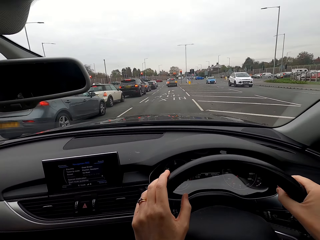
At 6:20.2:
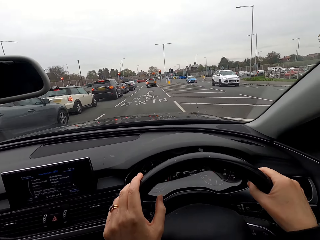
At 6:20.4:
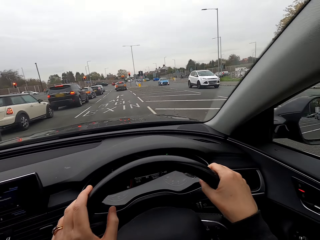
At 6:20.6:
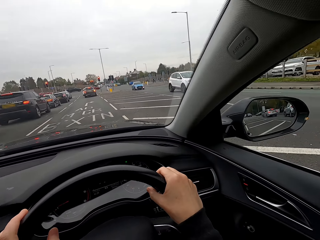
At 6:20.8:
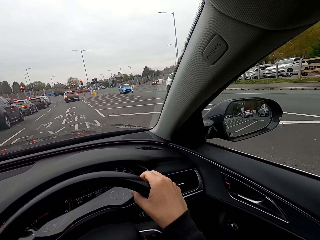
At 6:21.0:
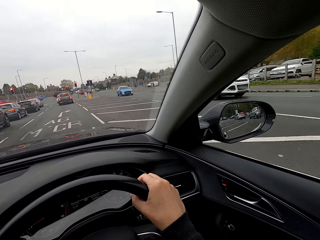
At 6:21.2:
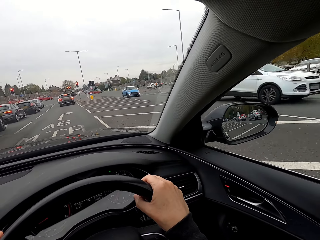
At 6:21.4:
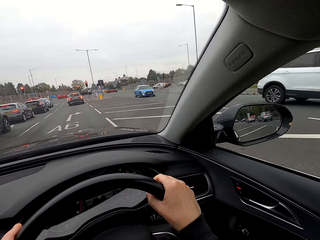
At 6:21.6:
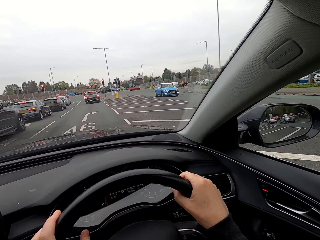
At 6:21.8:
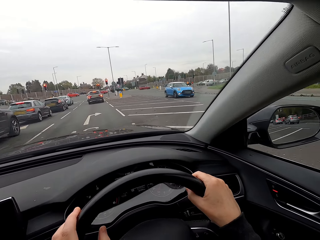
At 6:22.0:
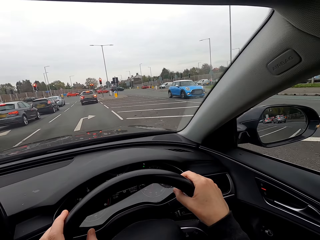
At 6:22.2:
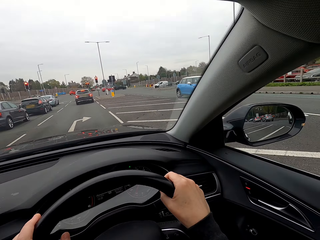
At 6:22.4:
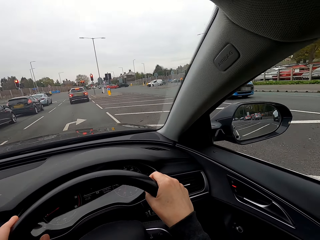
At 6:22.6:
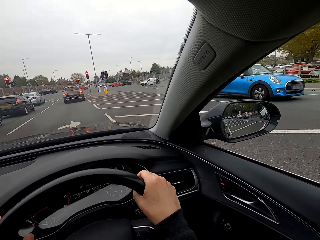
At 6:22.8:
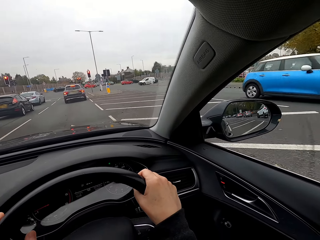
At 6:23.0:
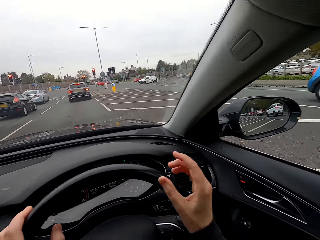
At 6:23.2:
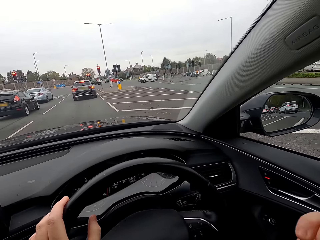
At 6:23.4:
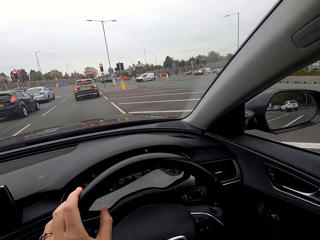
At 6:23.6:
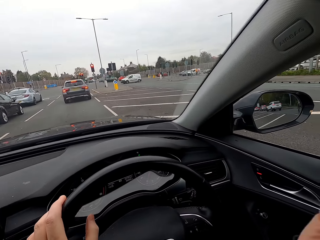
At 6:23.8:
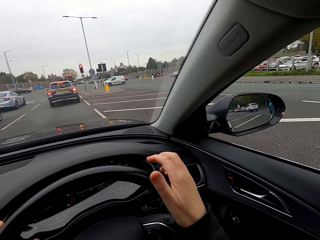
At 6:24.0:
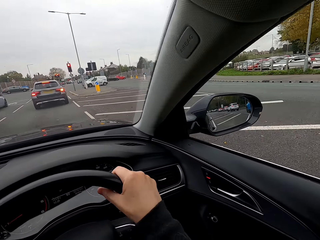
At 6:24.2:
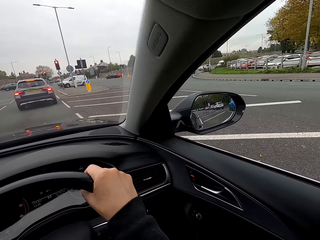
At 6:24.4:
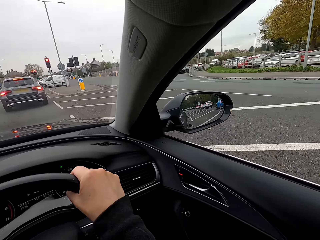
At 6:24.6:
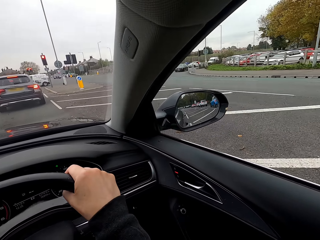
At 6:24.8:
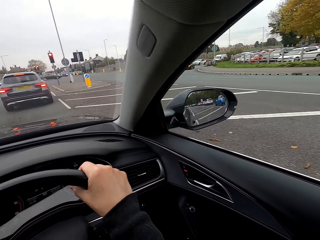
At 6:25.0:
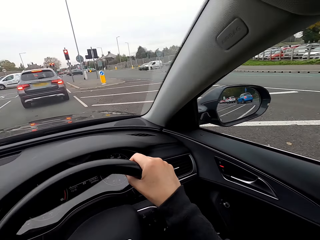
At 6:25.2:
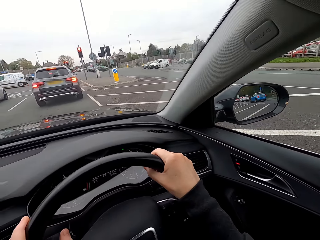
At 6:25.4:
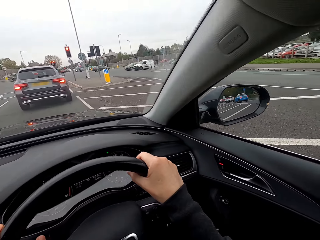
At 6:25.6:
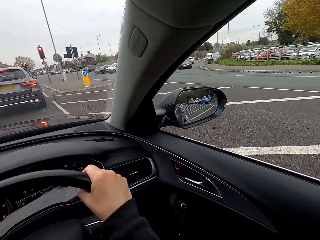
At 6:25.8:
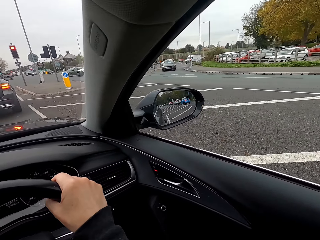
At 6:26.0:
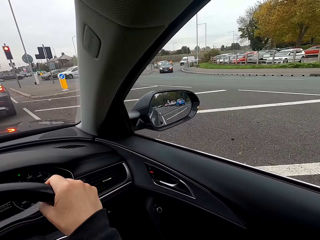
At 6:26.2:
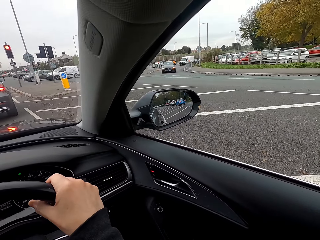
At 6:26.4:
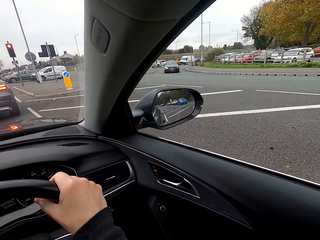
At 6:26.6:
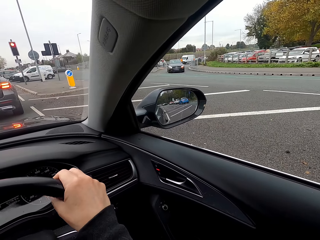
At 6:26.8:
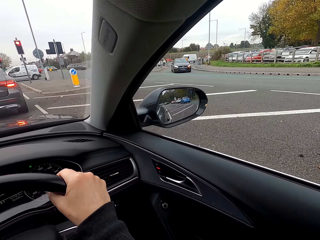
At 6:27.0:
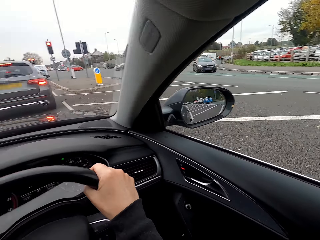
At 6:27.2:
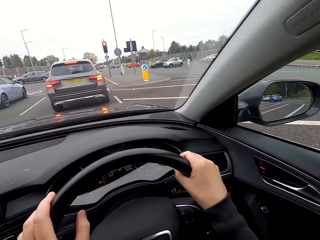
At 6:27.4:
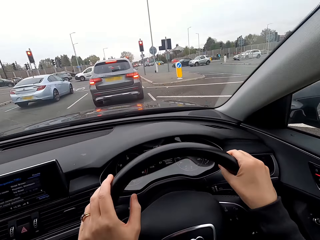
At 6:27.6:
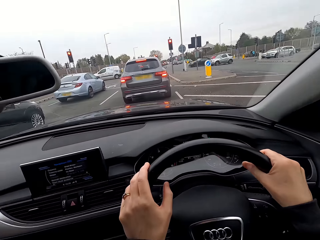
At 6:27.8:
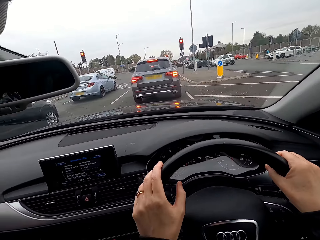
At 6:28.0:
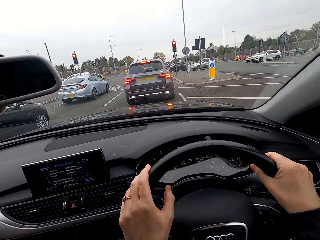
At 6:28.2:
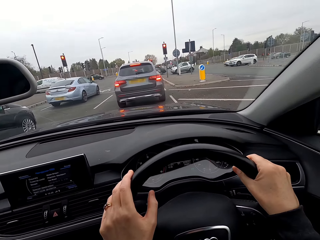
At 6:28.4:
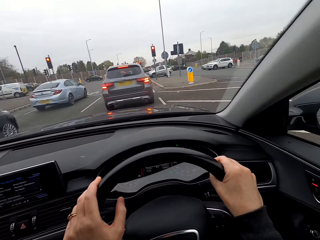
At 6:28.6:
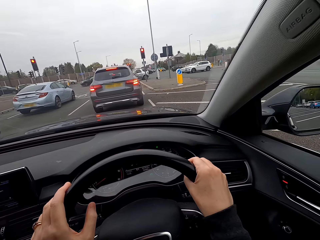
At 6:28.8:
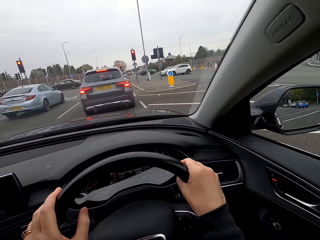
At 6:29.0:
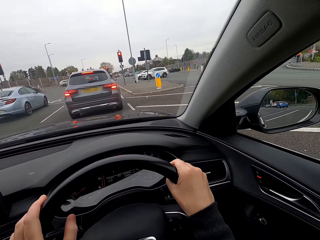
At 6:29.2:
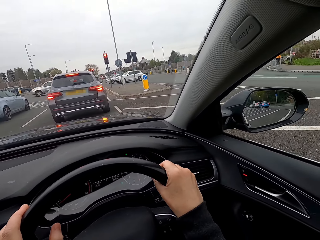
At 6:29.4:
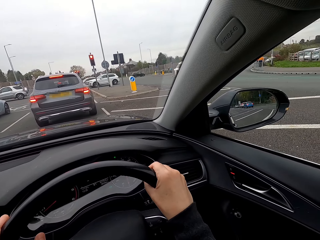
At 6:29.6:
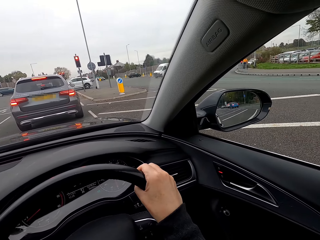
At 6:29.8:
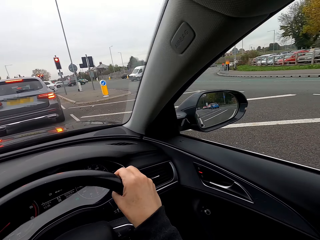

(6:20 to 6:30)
The camera wearer drives past a car. She drives past a car again. A car drives past the camera wearer. The camera wearer removes her right hand from the steering wheel. She places her right hand on the steering wheel.

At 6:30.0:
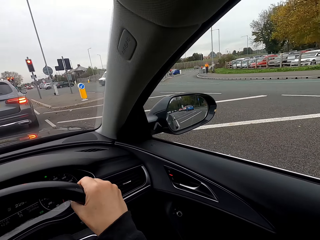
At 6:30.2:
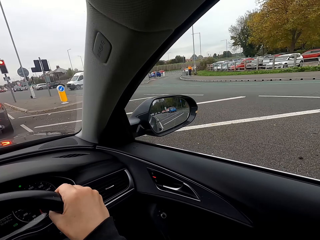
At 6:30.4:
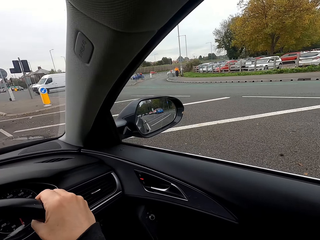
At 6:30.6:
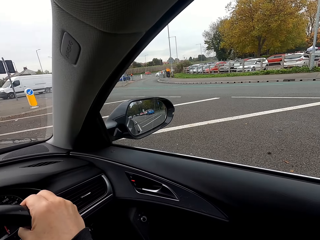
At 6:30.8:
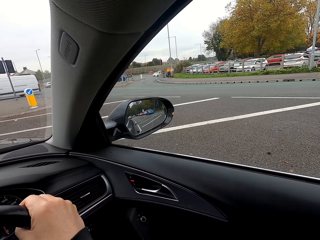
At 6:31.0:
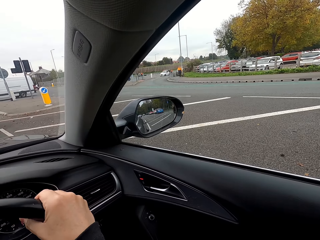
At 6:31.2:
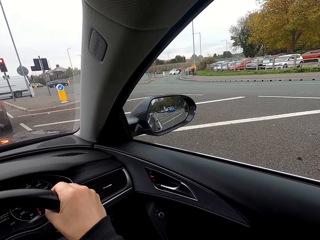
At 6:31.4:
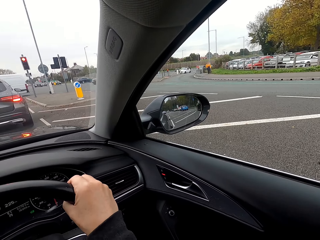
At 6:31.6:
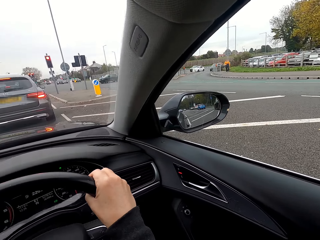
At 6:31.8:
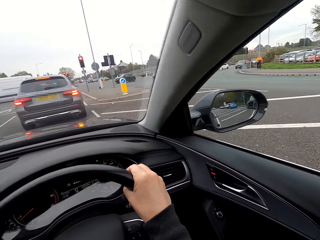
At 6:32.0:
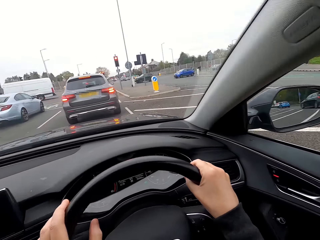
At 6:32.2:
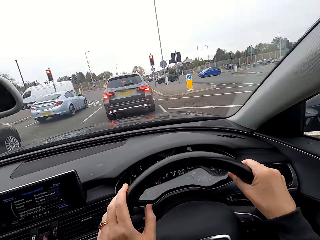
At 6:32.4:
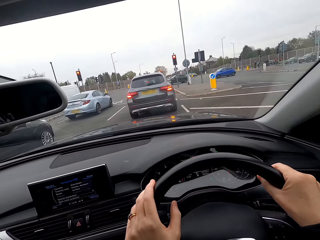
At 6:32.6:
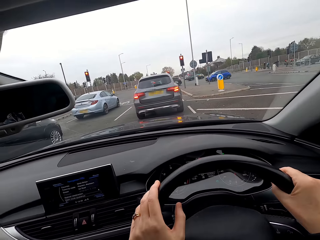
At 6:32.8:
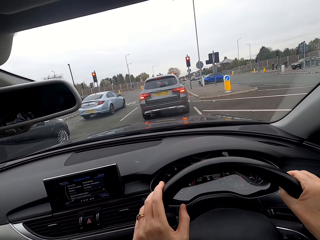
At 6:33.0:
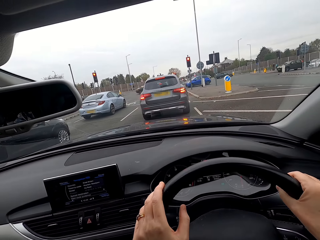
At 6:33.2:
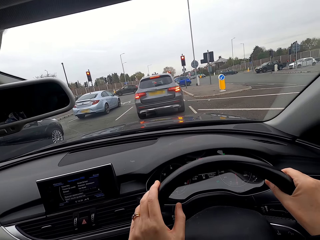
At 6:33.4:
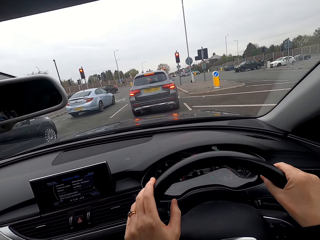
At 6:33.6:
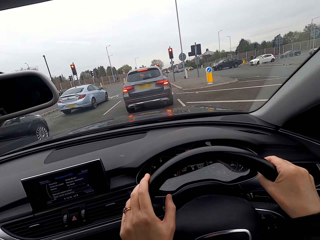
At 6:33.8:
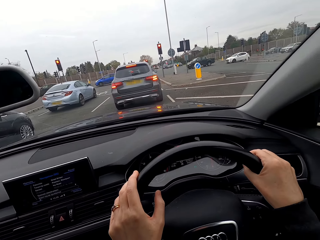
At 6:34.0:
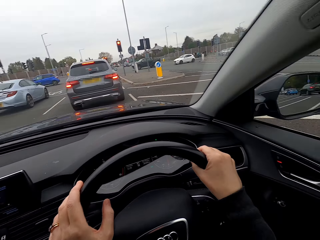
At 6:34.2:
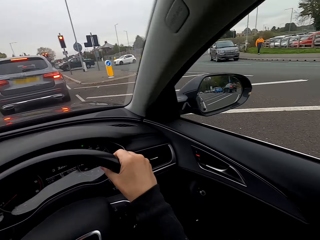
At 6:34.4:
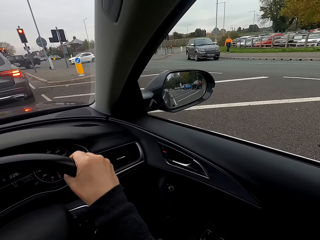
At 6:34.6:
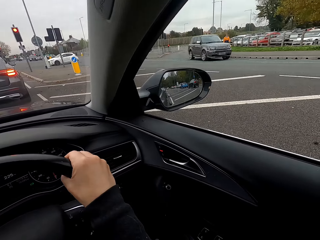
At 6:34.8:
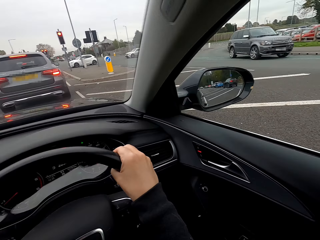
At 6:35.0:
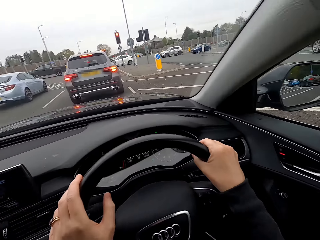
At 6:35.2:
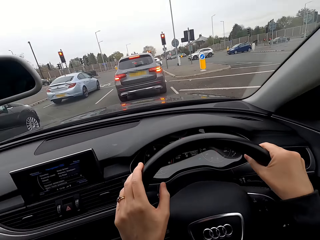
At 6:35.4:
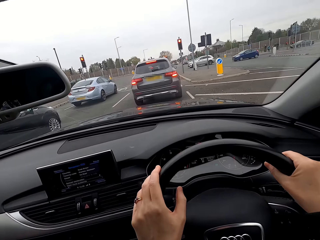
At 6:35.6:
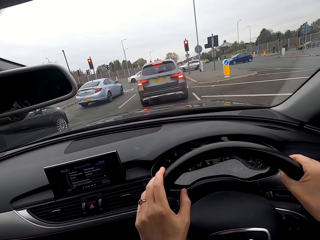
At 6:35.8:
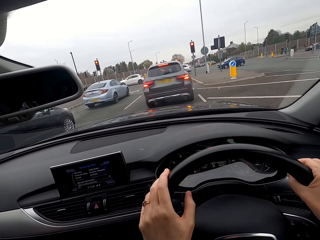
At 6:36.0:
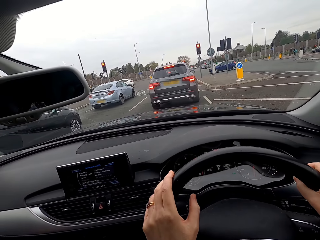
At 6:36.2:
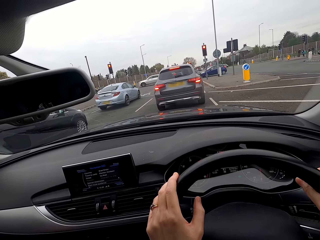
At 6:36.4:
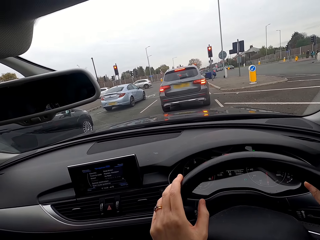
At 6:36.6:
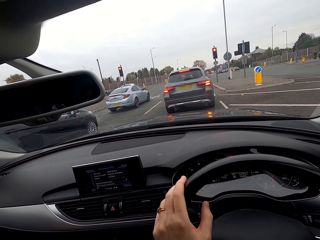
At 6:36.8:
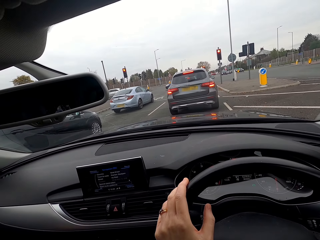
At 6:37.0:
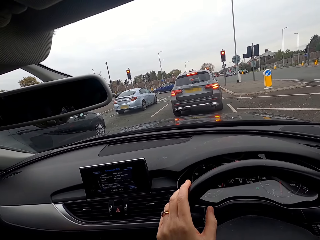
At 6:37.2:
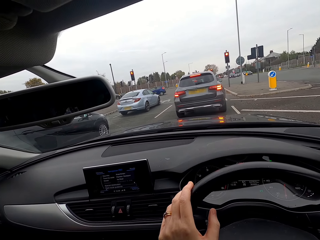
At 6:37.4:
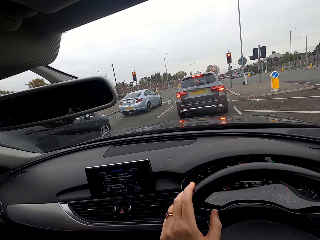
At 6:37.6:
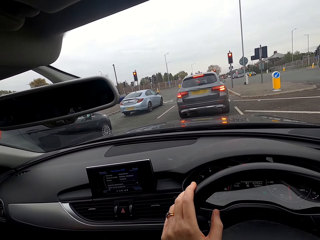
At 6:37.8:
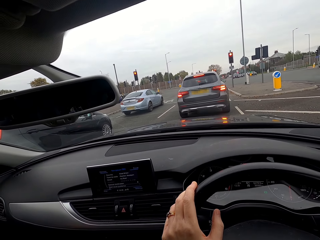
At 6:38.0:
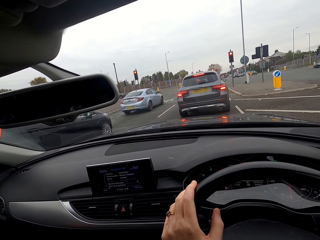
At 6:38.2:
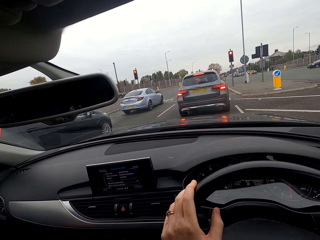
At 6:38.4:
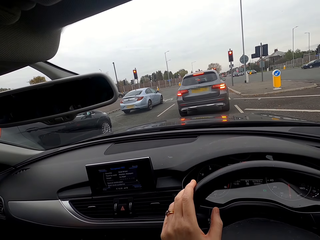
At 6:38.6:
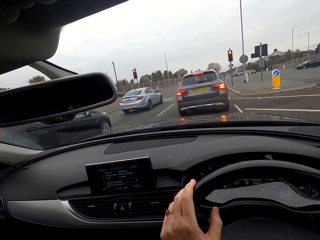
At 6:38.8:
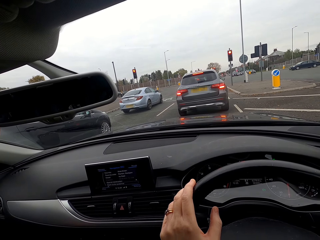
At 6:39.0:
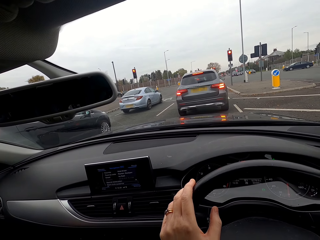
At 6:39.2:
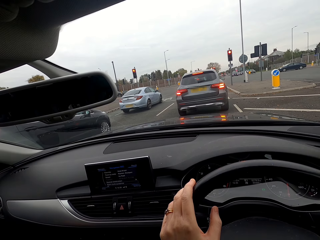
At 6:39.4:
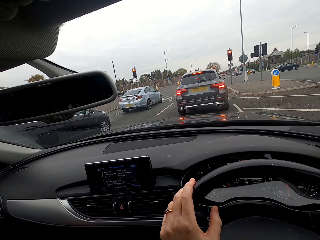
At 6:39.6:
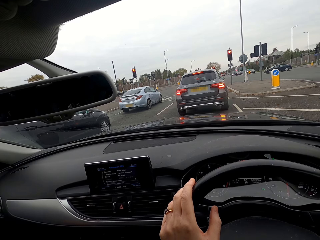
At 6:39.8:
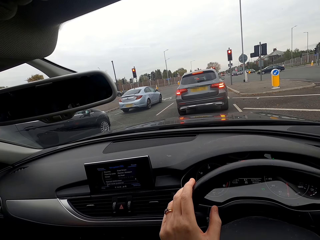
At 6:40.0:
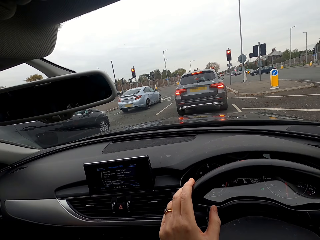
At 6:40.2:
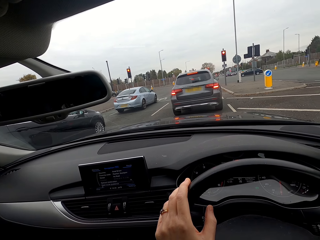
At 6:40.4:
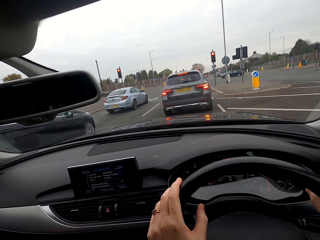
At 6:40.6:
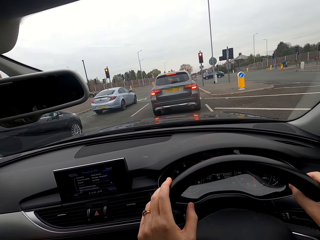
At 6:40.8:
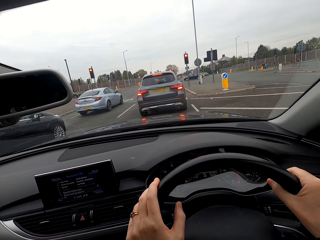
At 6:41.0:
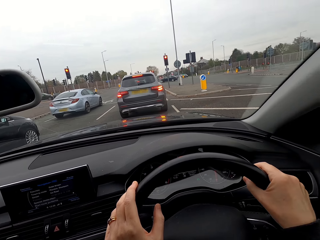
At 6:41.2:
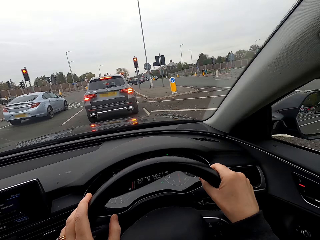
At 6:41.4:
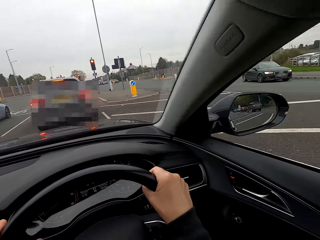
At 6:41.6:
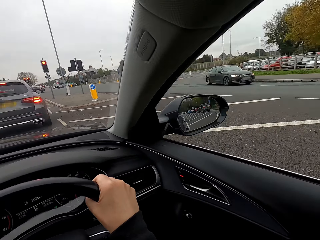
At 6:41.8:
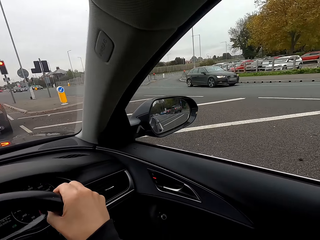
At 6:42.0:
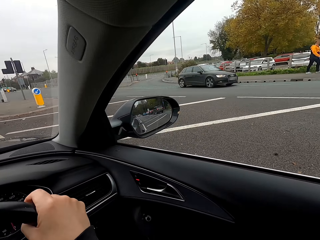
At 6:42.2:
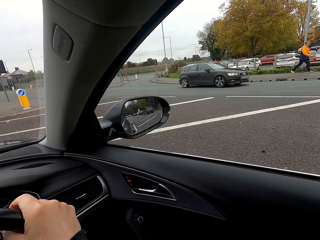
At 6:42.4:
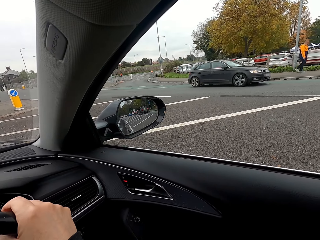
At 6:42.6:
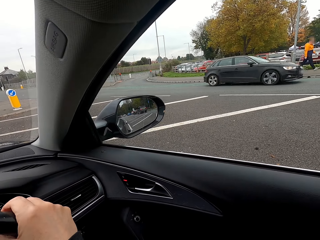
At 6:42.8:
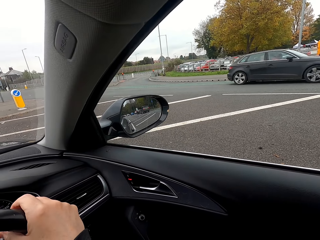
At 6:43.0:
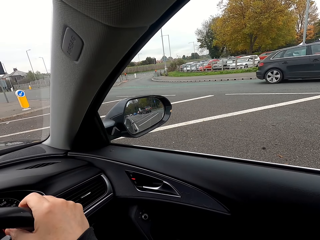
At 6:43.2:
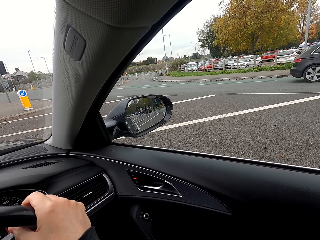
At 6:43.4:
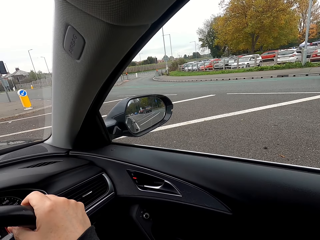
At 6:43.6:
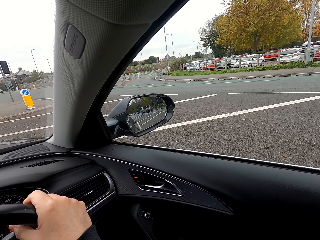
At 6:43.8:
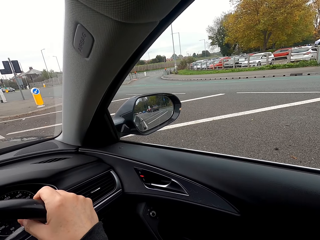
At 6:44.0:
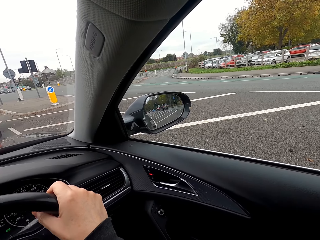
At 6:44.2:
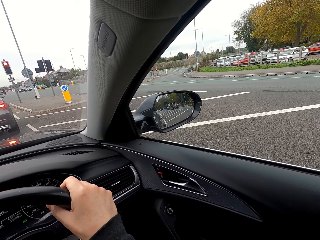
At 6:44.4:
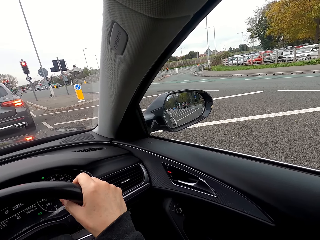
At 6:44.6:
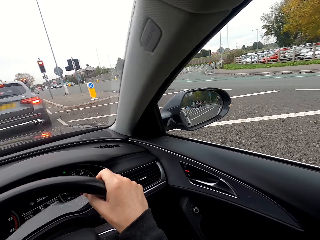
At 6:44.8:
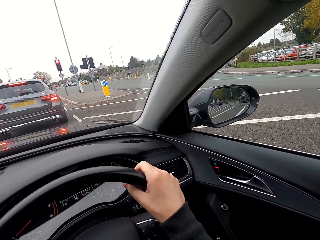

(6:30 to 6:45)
The camera wearer looks around. A car drives past the camera wearer. A car drives past the camera wearer again.
